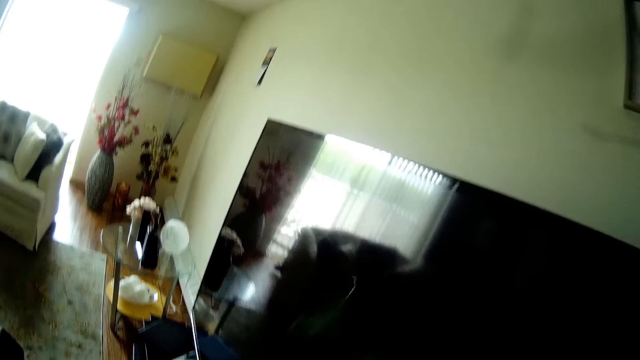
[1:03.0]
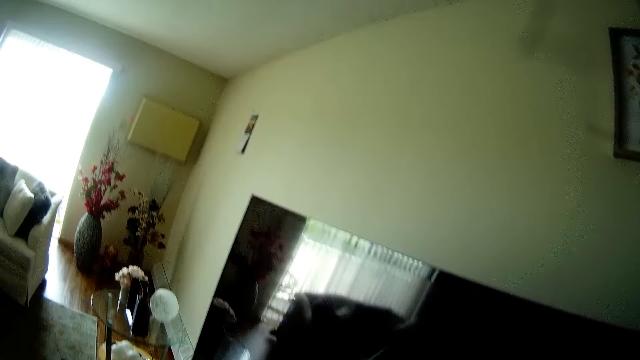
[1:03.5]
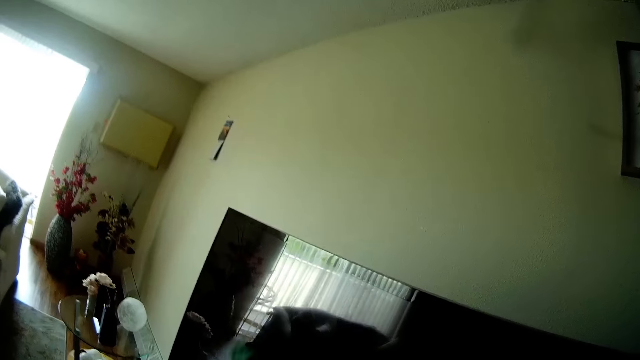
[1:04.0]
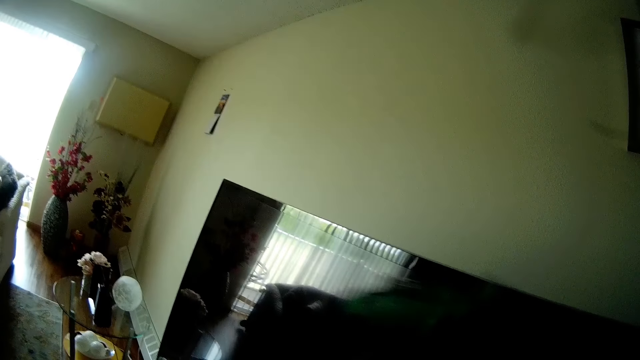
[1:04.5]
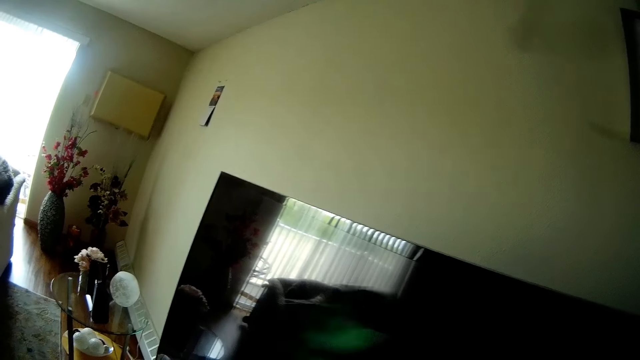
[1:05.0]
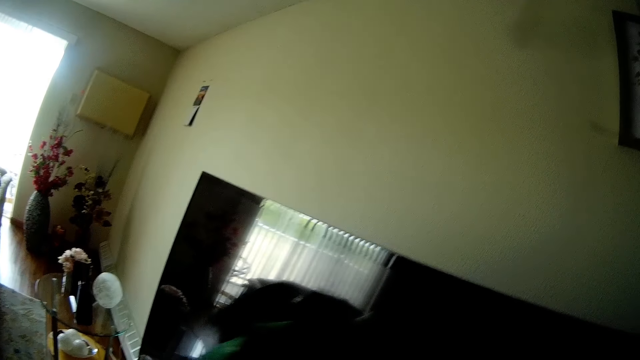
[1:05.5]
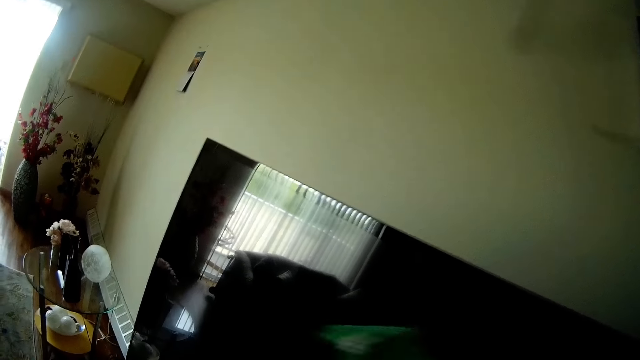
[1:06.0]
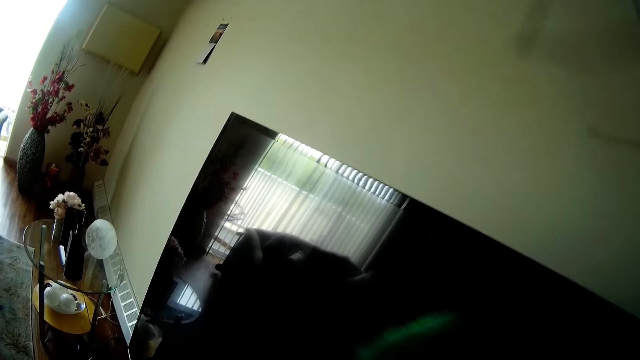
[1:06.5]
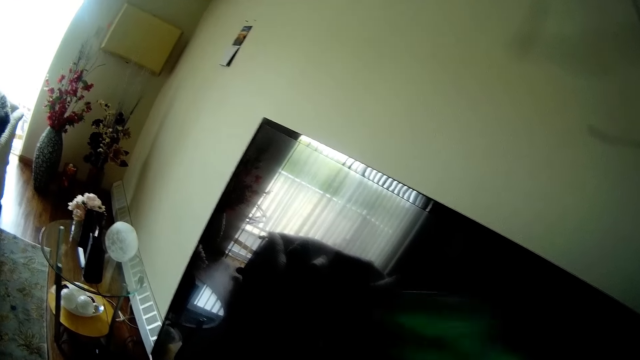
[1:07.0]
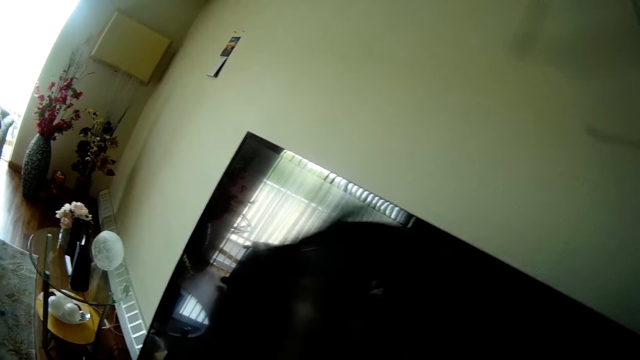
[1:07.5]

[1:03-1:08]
The camera wearer wipes the TV screen.

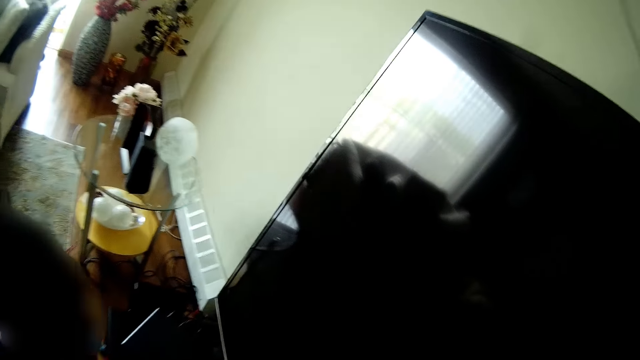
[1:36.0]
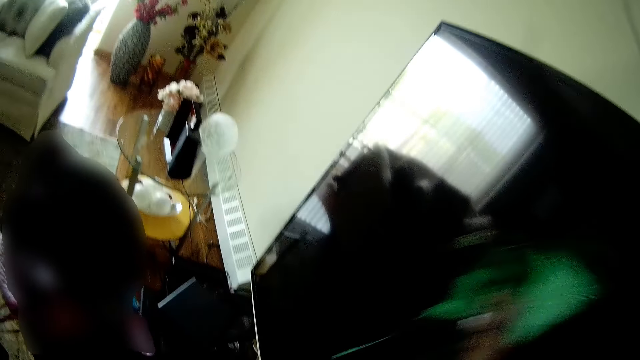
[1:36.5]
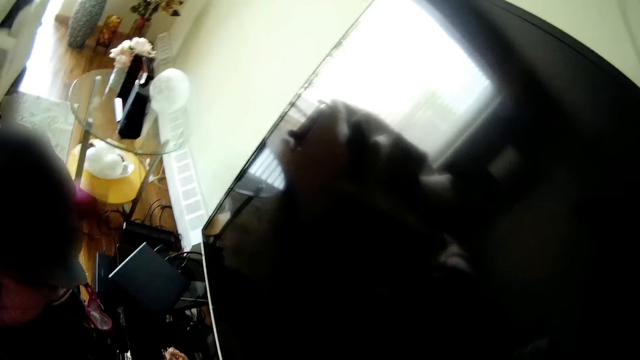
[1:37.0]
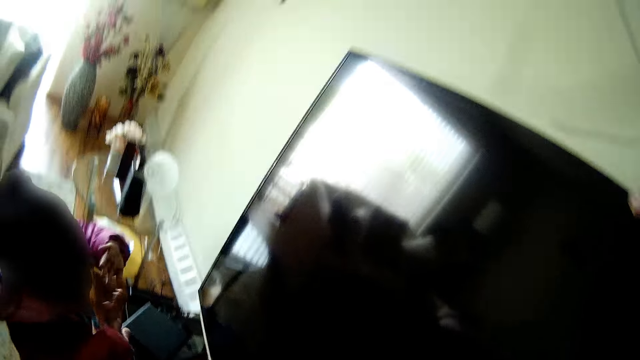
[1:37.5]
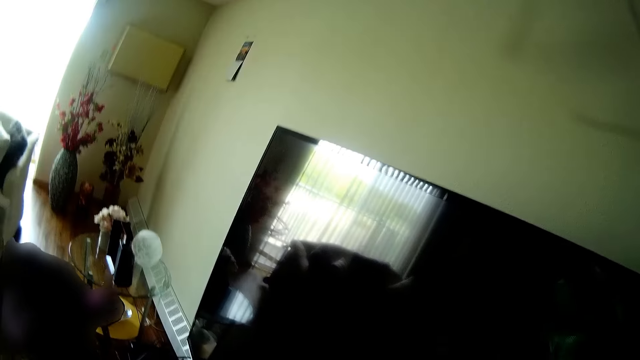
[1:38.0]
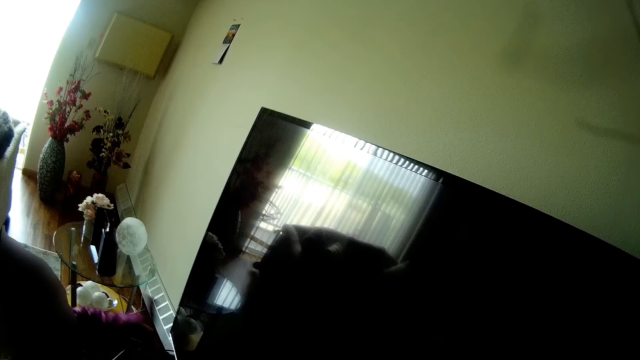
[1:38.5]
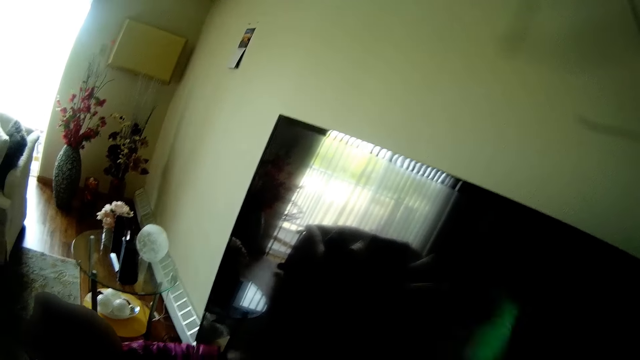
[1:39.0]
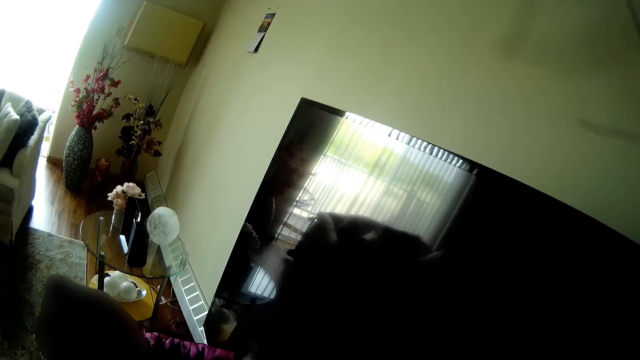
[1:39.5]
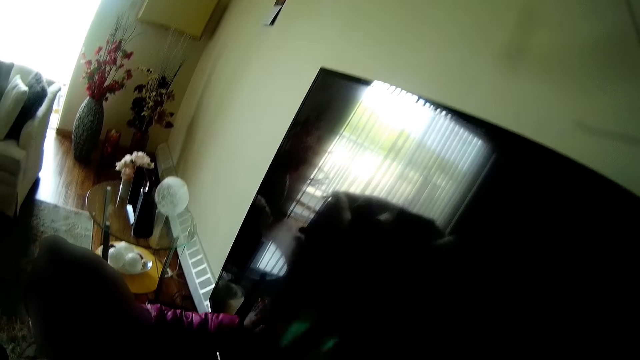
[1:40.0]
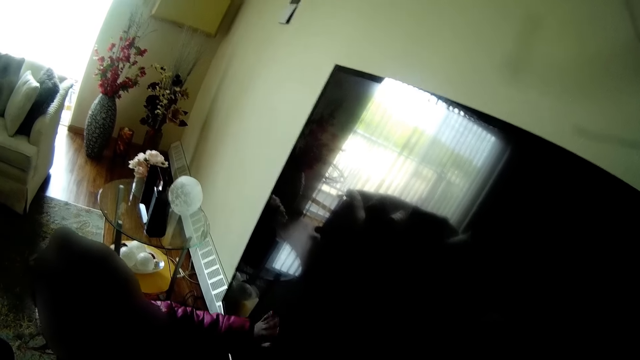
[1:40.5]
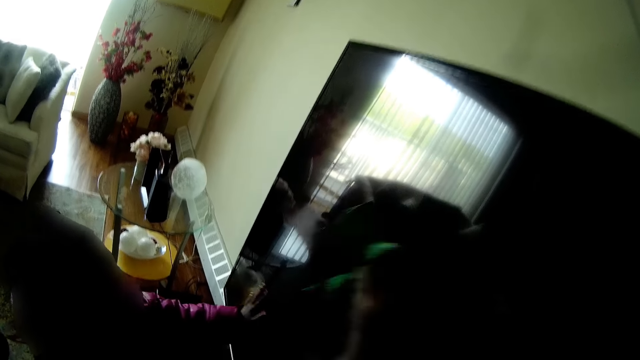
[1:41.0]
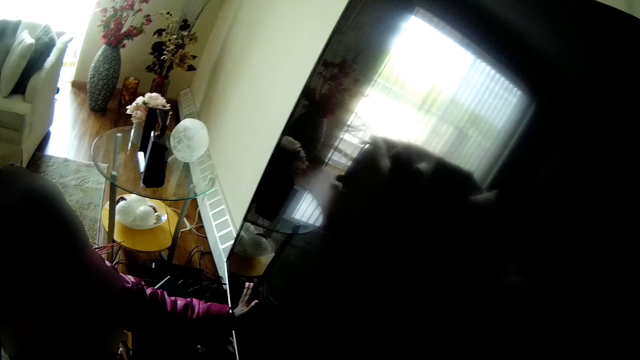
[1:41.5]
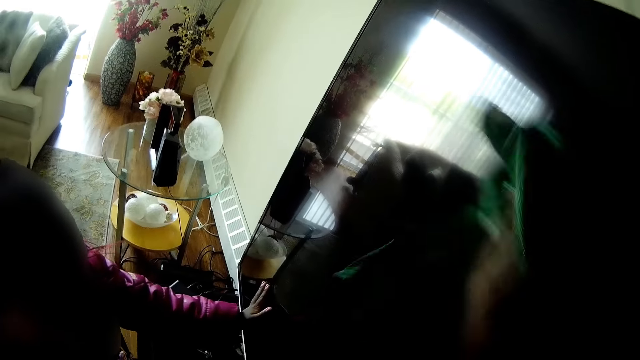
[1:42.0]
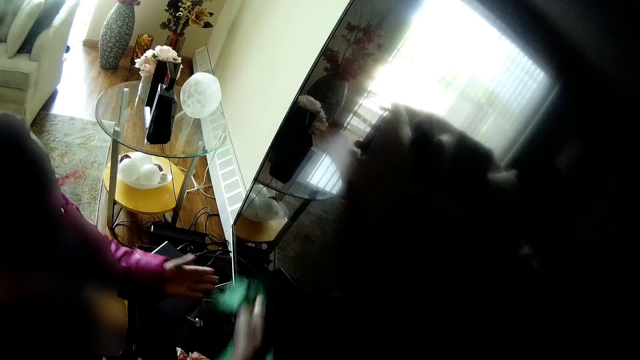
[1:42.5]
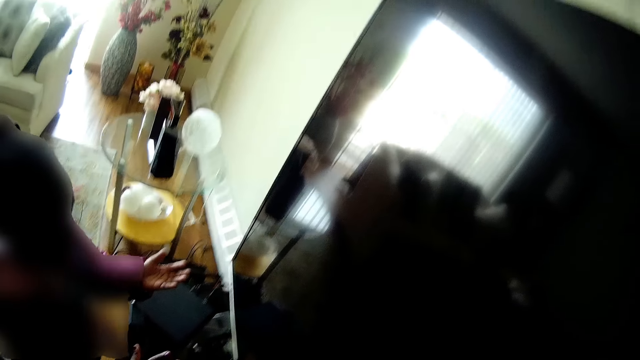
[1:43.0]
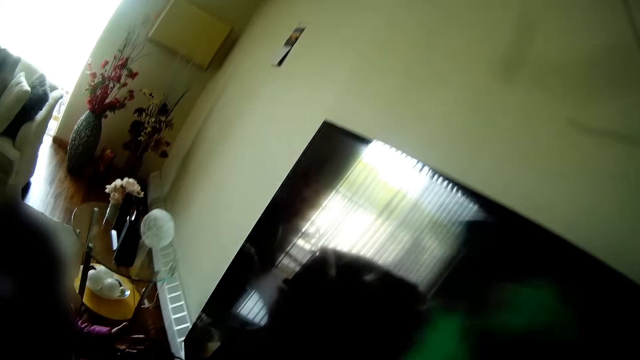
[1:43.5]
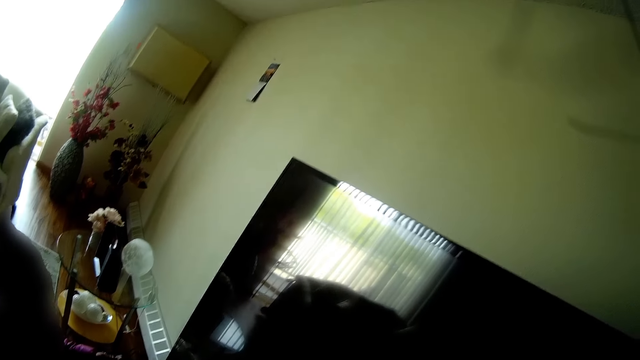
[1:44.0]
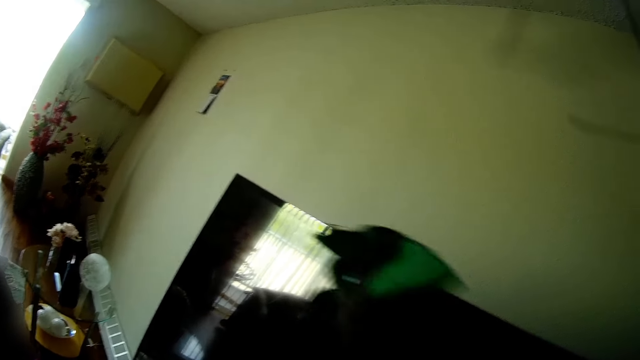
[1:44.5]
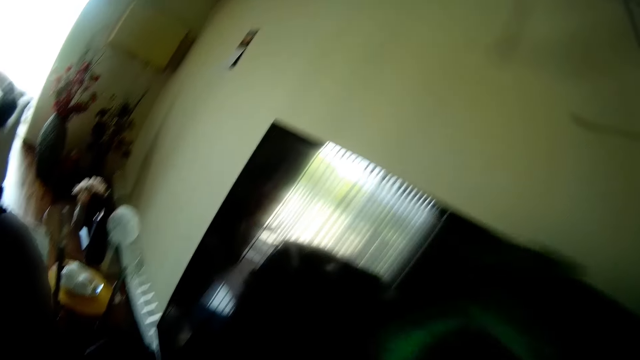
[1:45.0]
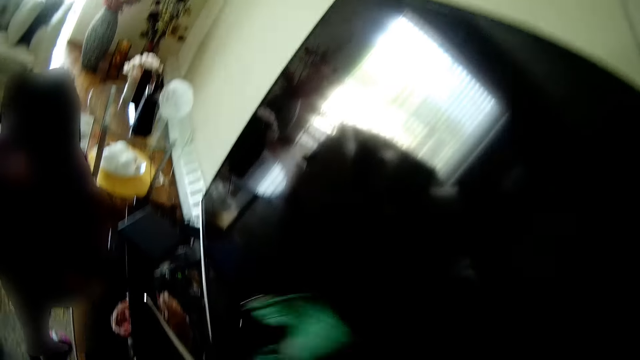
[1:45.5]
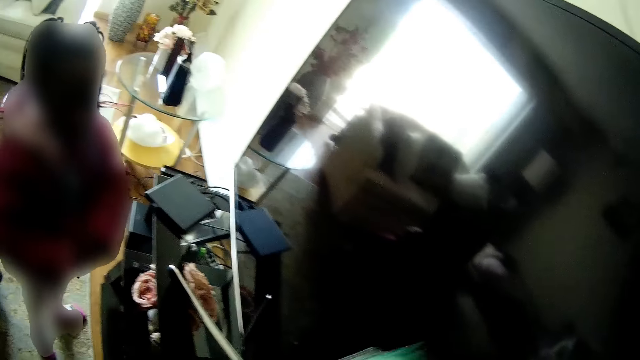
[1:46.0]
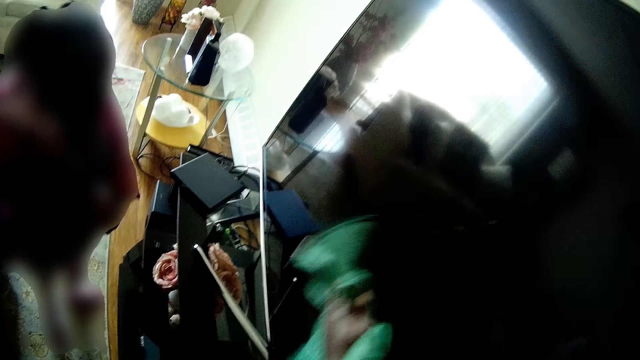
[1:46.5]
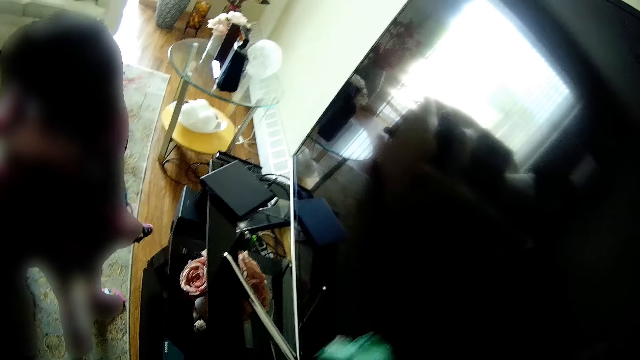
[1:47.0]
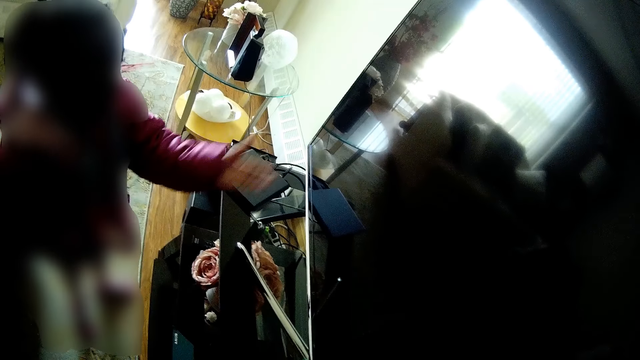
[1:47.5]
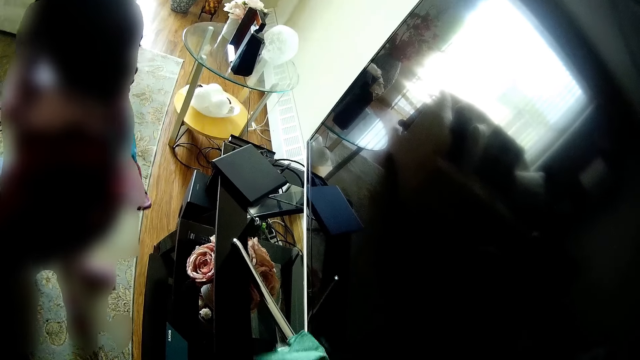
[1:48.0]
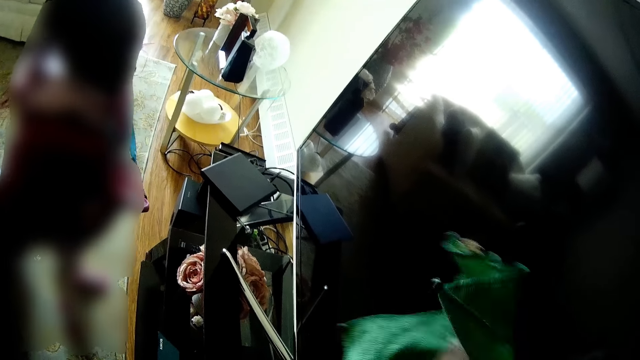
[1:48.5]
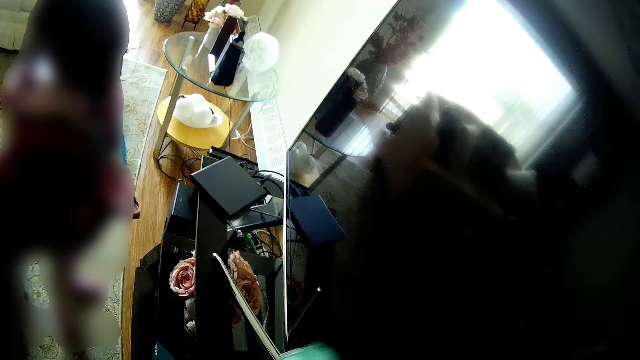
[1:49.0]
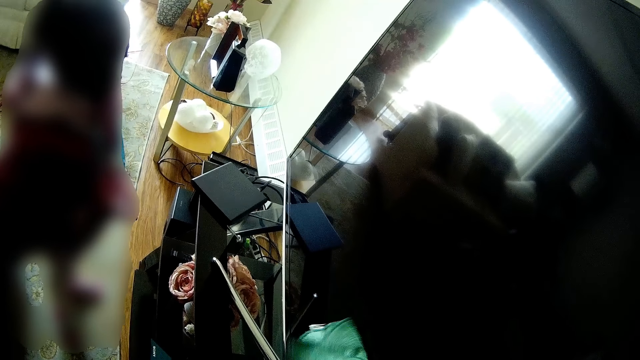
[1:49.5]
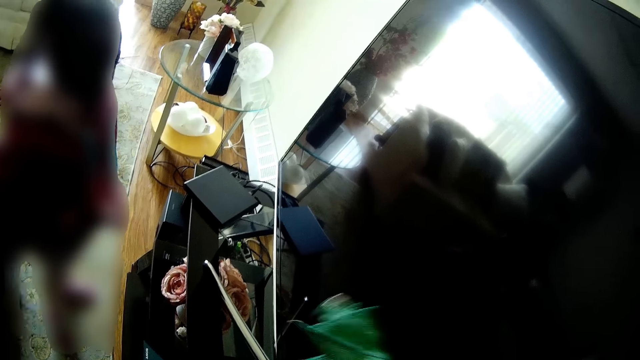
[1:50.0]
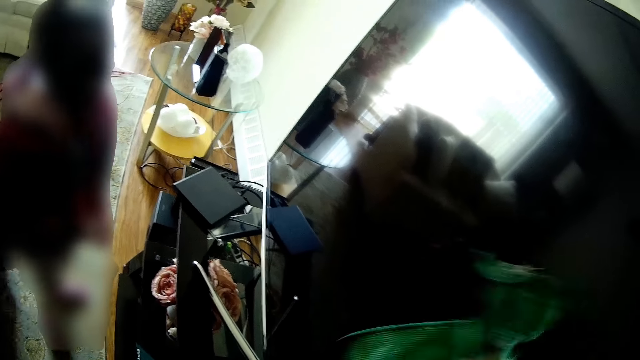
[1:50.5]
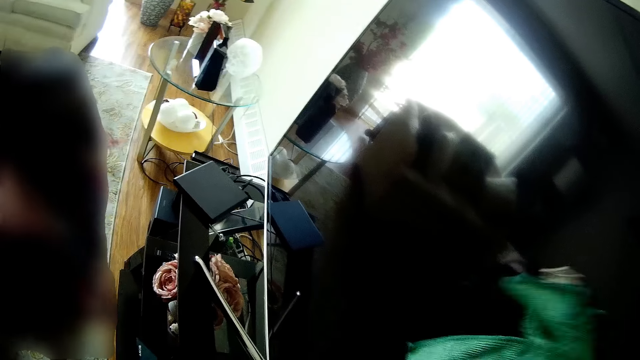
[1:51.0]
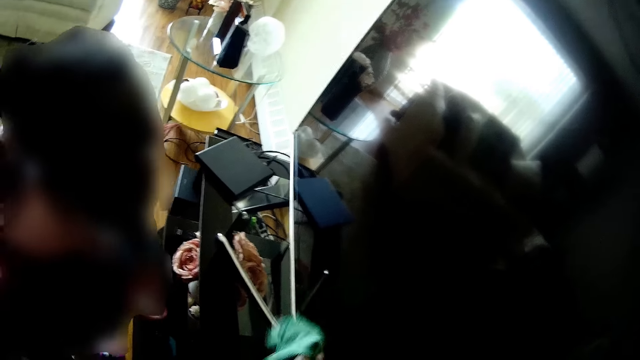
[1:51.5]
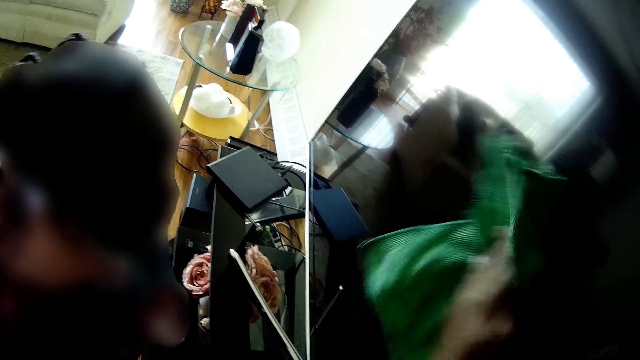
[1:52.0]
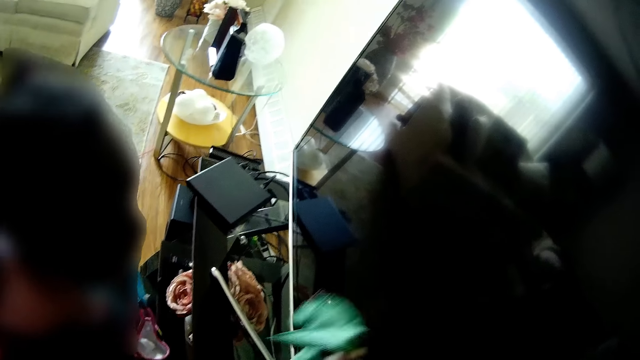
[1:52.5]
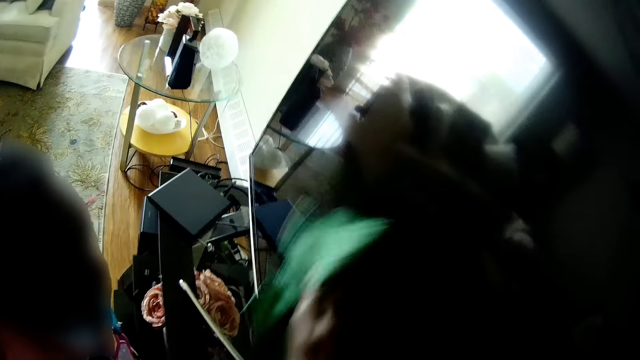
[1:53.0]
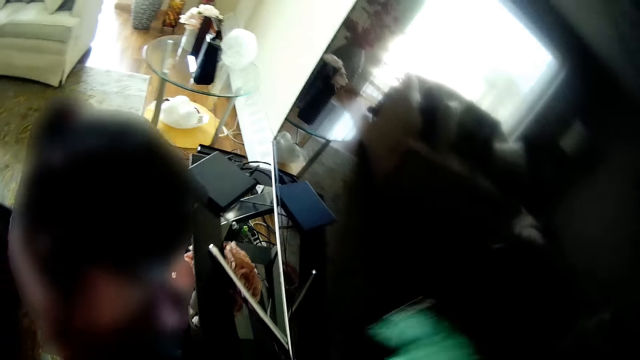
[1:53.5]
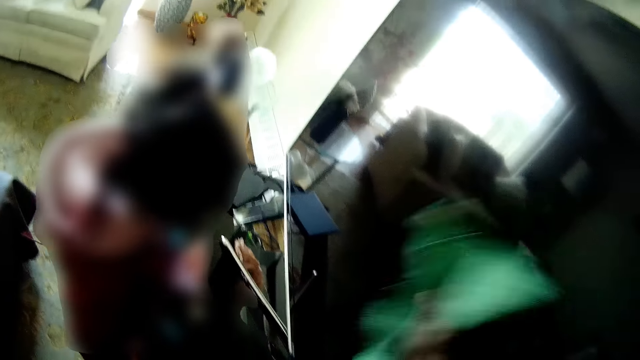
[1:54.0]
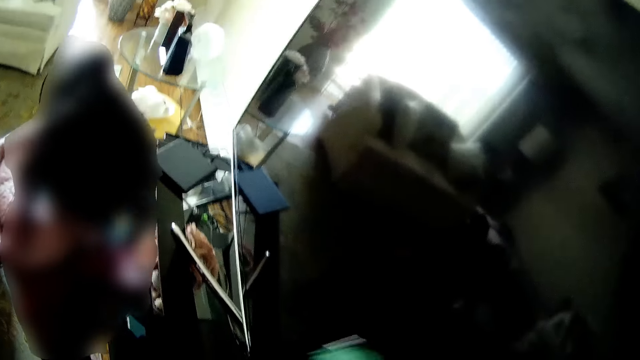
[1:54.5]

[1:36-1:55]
A baby shakes both hands. The baby rubs both her hands on the television screen. The camera wearer converses with the baby. The baby looks at the palm of the hand. The camera wearer wipes the TV screen. The baby stretches the hand and drops the hand. The camera wearer wipes the TV screen.
